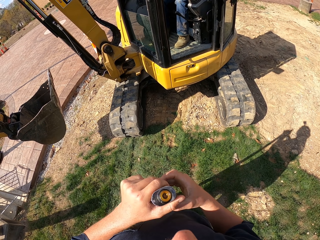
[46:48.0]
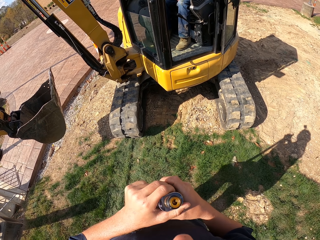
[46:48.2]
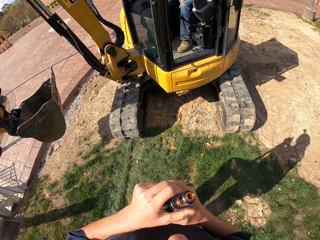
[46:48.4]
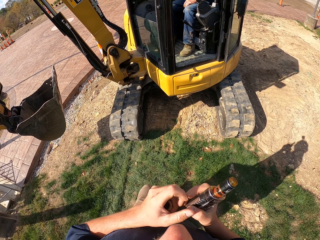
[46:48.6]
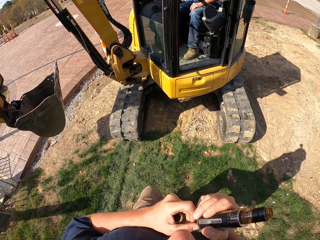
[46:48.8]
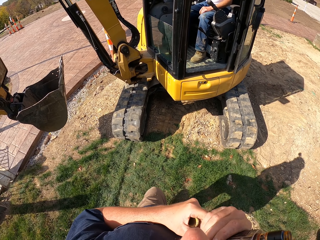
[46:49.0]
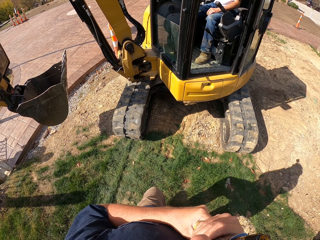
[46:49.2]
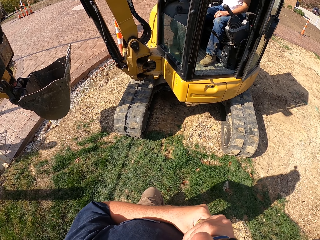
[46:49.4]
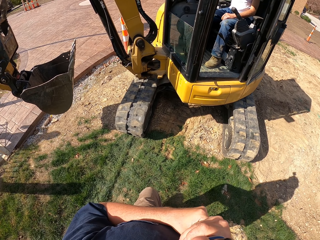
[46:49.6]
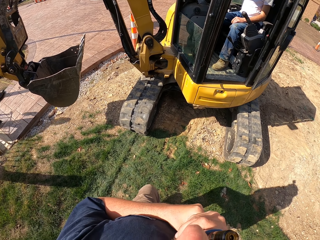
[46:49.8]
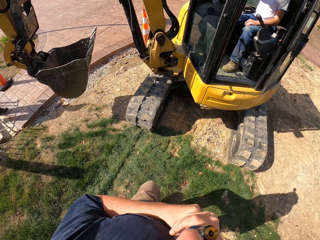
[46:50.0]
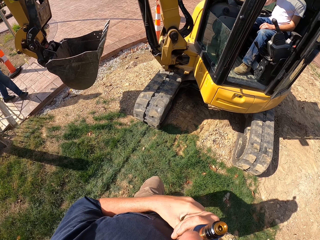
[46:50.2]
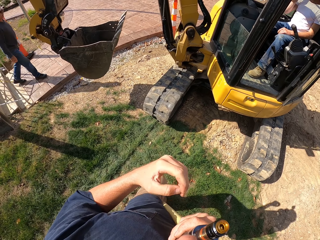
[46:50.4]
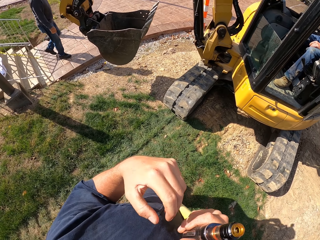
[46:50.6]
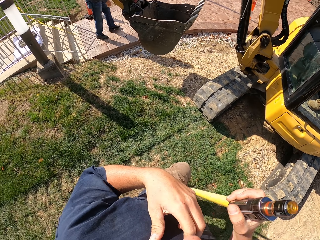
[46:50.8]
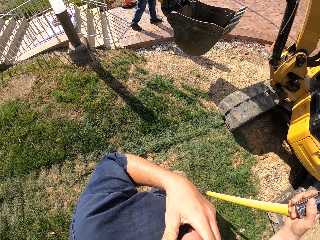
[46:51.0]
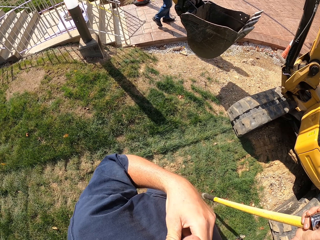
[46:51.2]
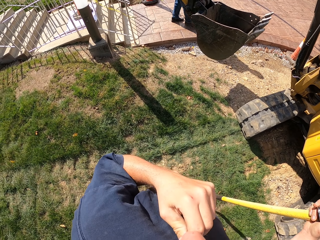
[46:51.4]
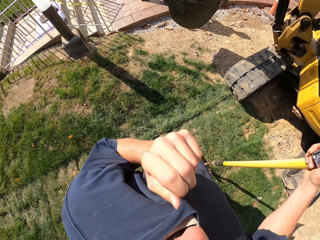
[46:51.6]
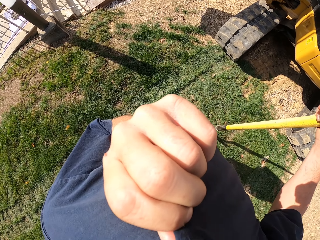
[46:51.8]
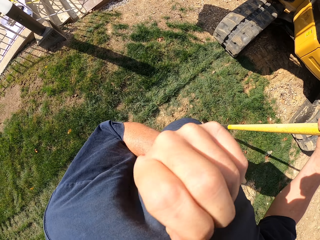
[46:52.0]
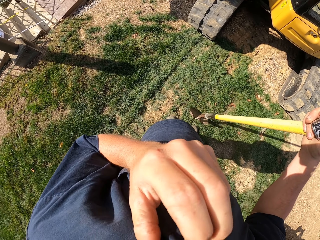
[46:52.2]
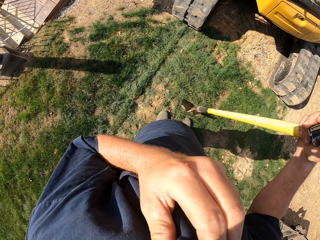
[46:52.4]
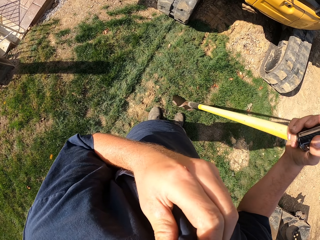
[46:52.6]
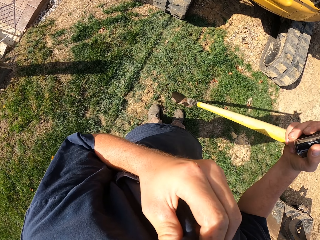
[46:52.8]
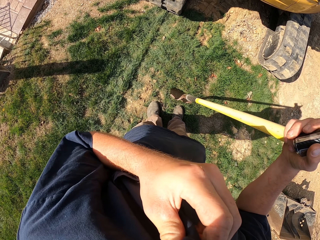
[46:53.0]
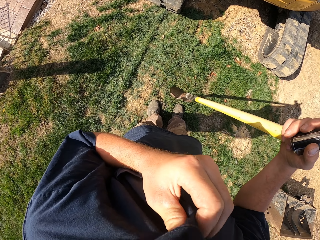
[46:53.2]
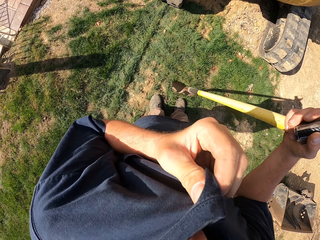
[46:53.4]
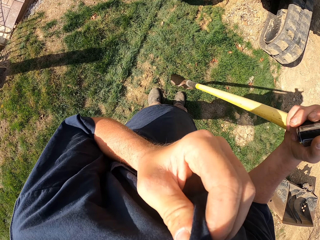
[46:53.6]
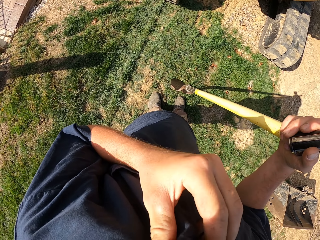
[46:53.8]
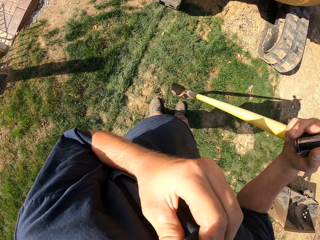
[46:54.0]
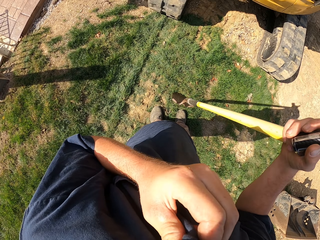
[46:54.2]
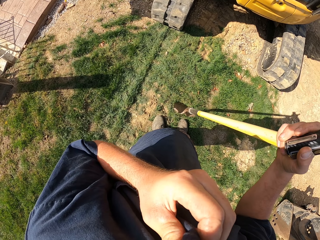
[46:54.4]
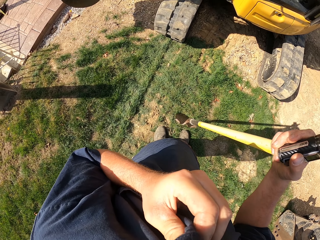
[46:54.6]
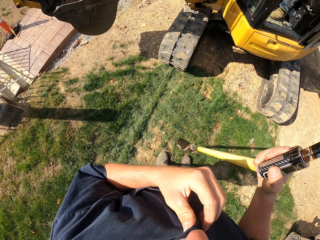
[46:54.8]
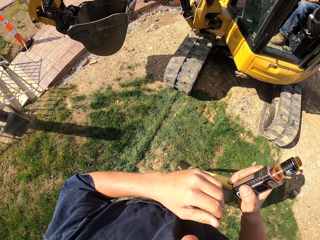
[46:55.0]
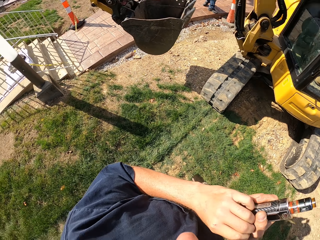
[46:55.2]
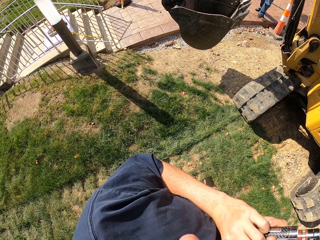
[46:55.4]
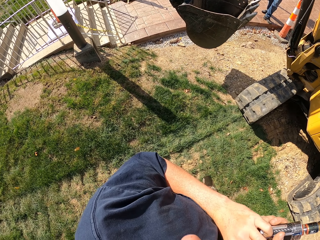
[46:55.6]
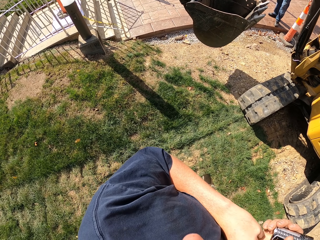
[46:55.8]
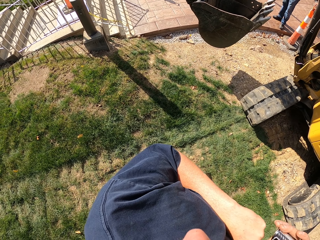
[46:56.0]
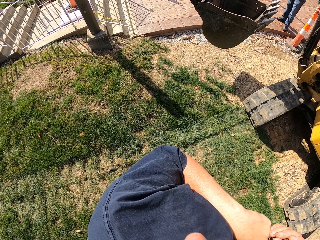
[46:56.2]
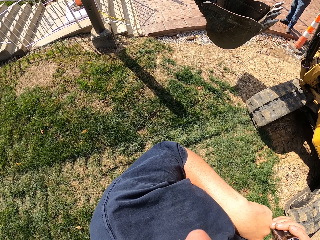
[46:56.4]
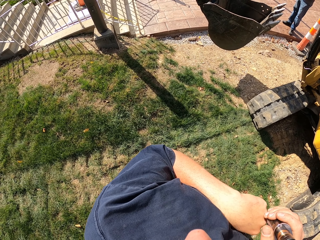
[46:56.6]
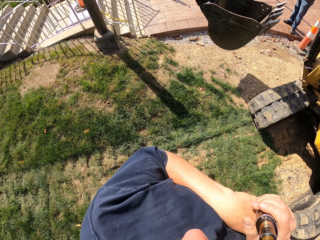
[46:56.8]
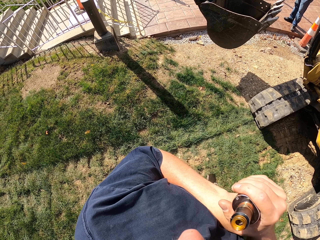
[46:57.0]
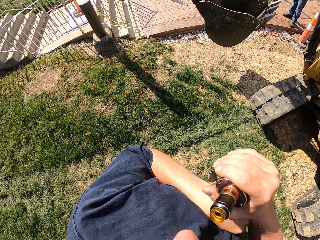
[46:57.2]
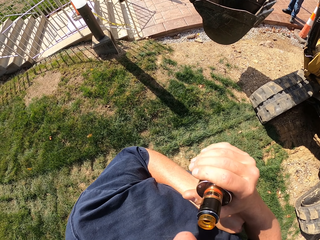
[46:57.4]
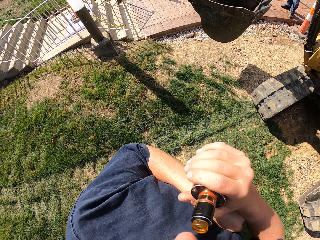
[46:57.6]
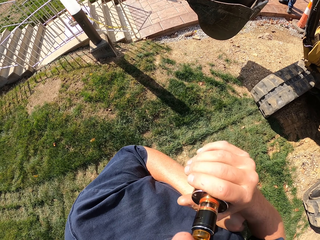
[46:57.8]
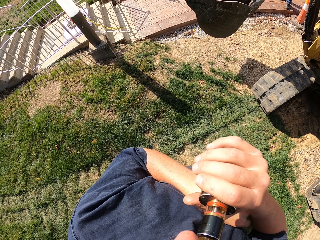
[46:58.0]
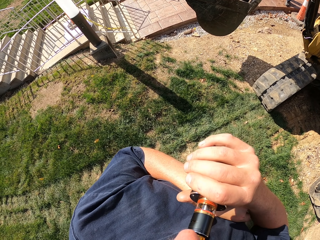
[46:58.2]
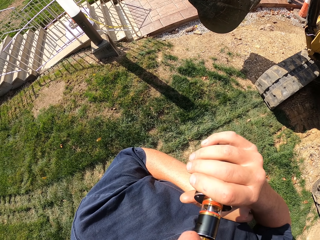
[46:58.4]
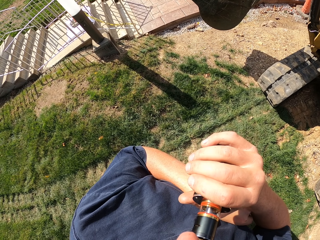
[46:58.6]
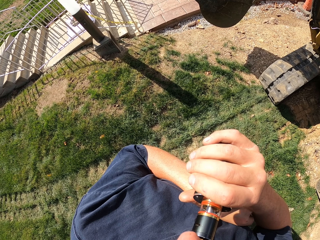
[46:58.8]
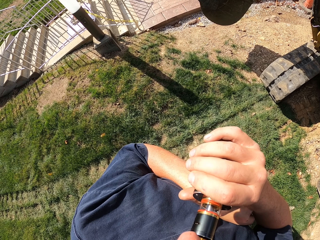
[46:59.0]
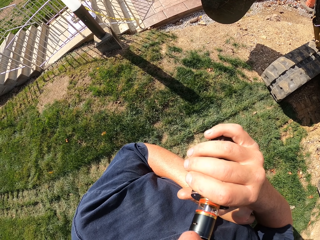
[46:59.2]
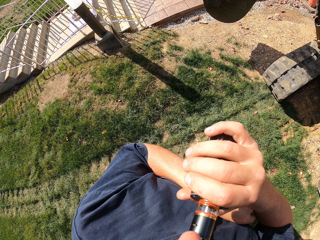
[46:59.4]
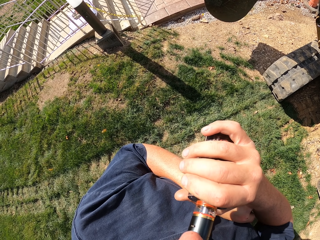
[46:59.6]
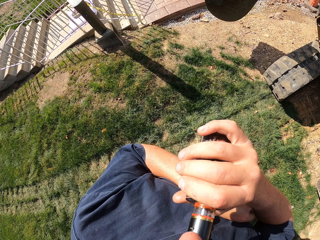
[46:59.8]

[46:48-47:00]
The camera wearer shifts a vaping bottle to the right hand. He holds a shovel on the ground. He wipes his face with his top. He holds the shovel on the ground. He smokes the vaping bottle.

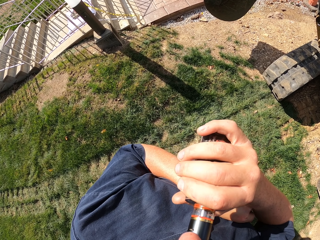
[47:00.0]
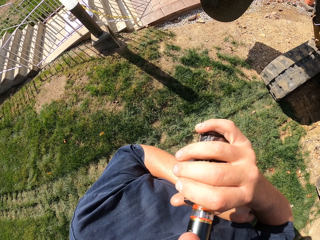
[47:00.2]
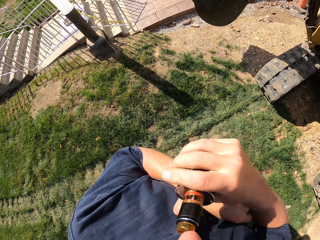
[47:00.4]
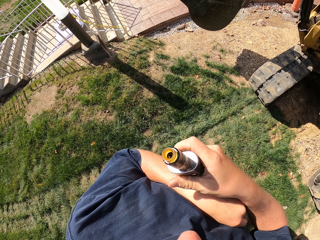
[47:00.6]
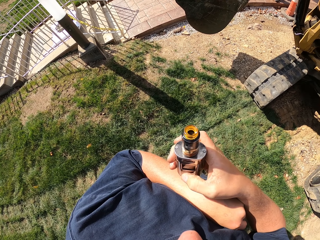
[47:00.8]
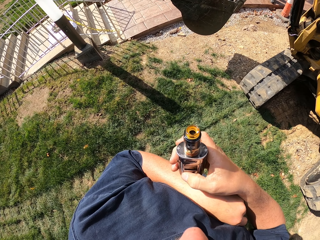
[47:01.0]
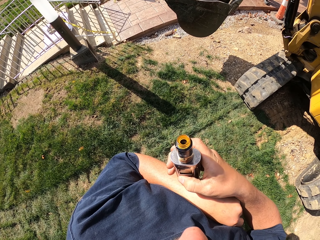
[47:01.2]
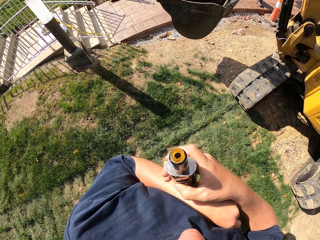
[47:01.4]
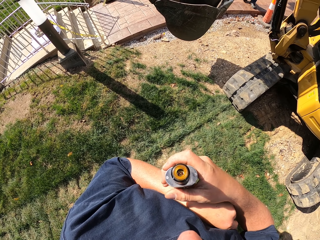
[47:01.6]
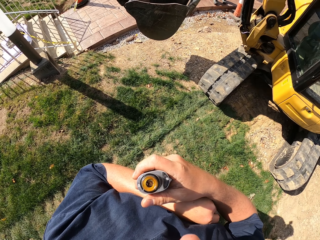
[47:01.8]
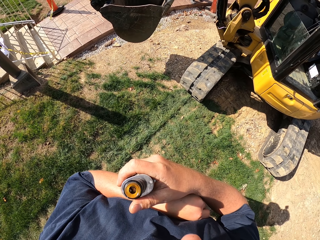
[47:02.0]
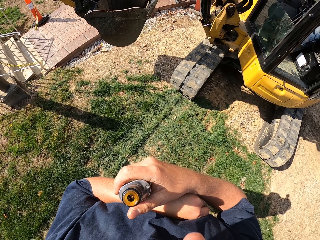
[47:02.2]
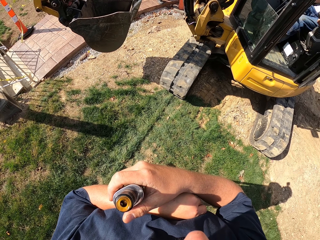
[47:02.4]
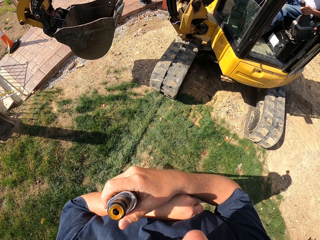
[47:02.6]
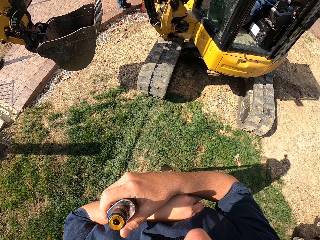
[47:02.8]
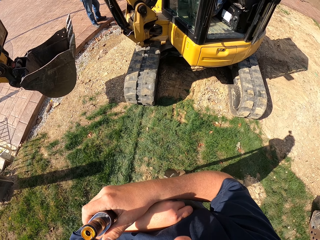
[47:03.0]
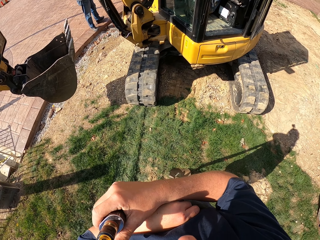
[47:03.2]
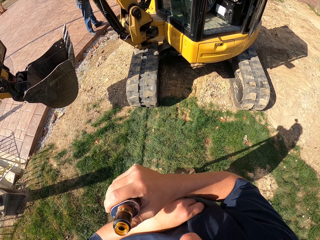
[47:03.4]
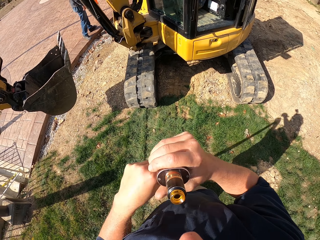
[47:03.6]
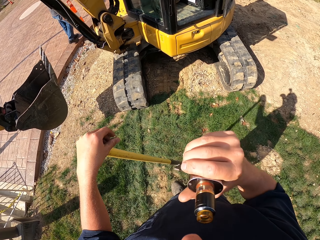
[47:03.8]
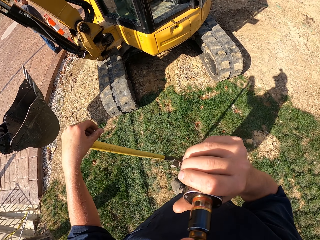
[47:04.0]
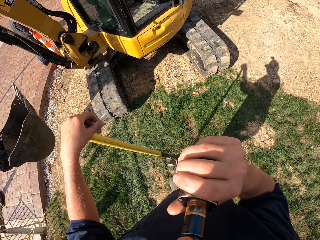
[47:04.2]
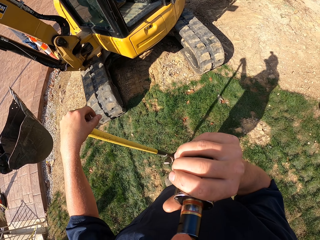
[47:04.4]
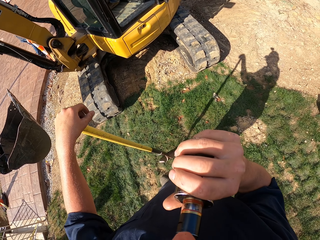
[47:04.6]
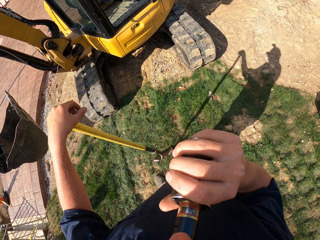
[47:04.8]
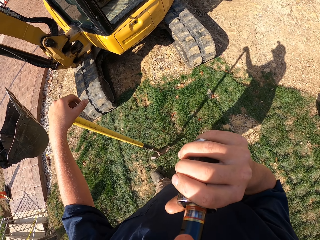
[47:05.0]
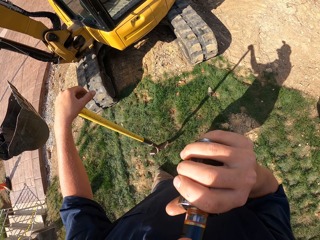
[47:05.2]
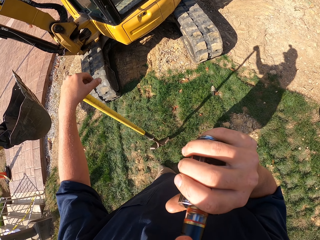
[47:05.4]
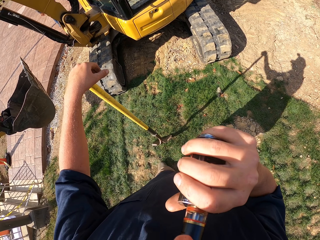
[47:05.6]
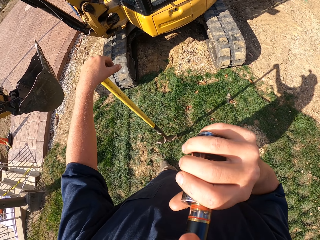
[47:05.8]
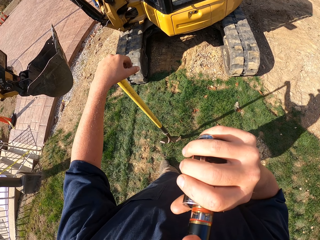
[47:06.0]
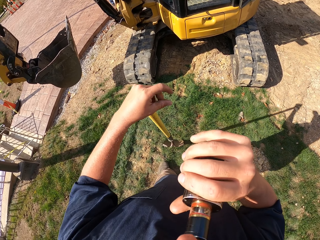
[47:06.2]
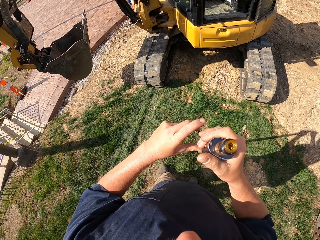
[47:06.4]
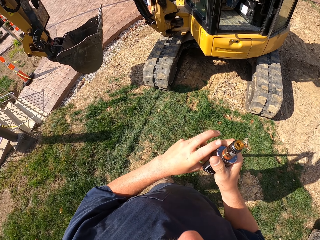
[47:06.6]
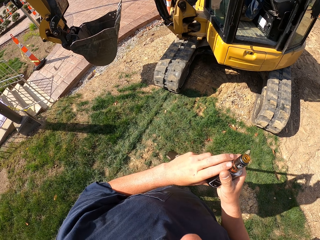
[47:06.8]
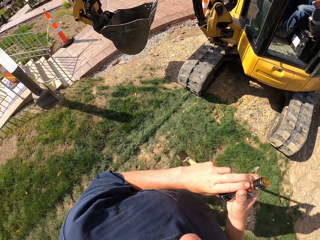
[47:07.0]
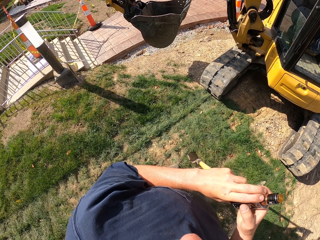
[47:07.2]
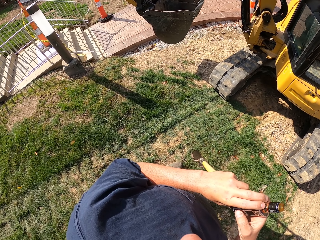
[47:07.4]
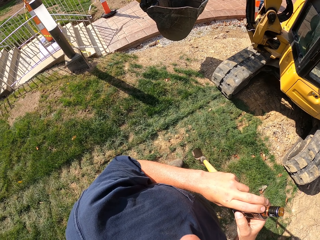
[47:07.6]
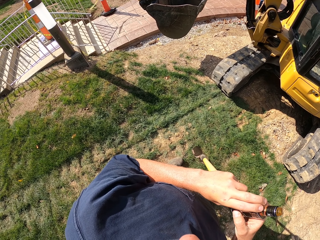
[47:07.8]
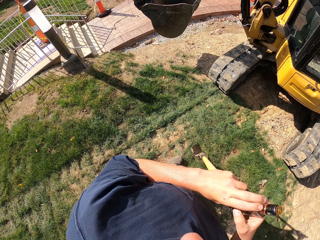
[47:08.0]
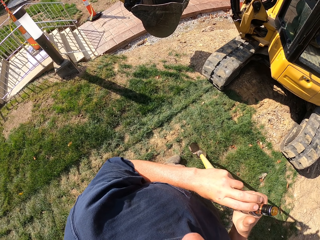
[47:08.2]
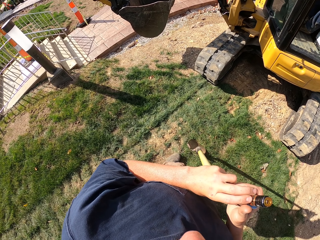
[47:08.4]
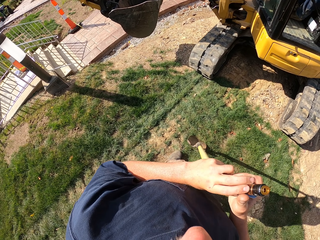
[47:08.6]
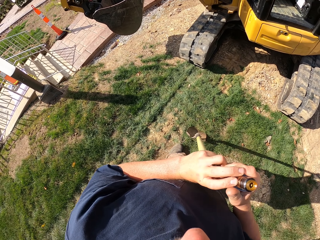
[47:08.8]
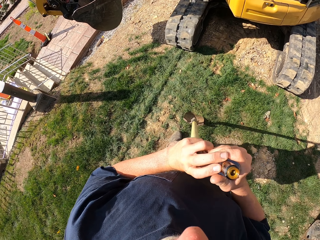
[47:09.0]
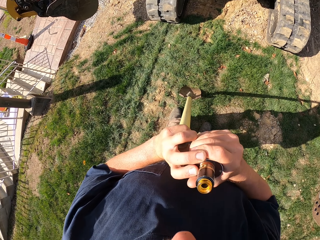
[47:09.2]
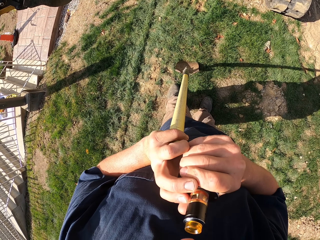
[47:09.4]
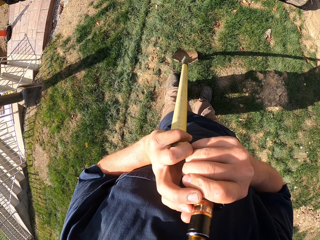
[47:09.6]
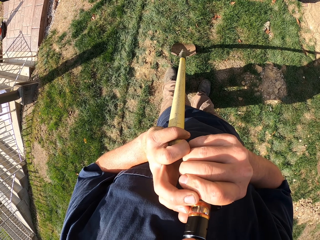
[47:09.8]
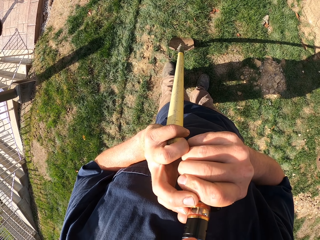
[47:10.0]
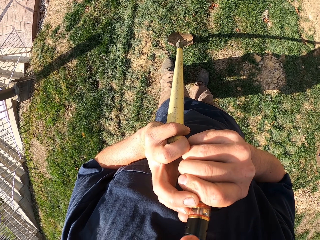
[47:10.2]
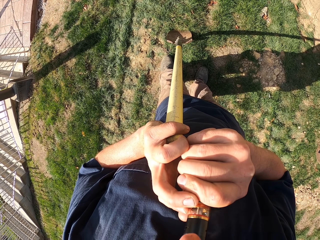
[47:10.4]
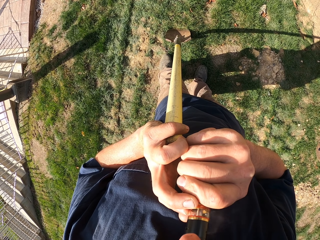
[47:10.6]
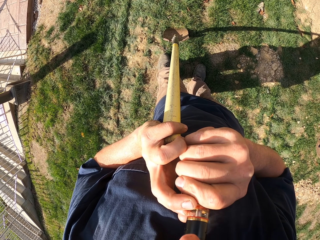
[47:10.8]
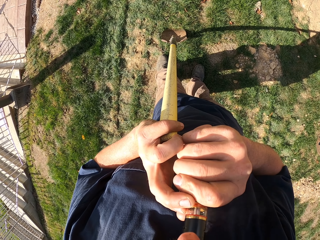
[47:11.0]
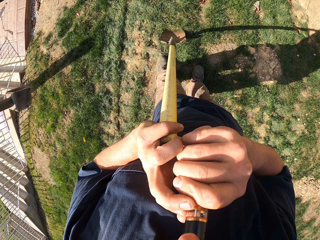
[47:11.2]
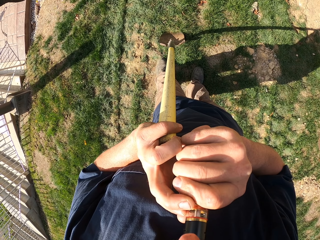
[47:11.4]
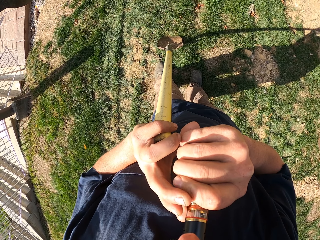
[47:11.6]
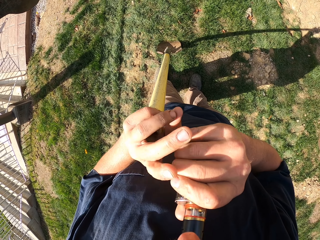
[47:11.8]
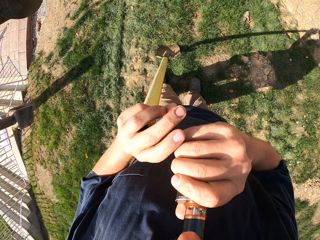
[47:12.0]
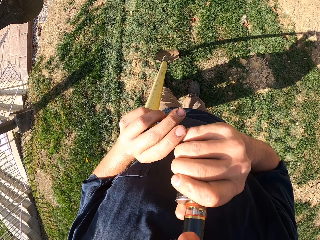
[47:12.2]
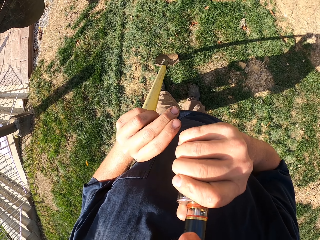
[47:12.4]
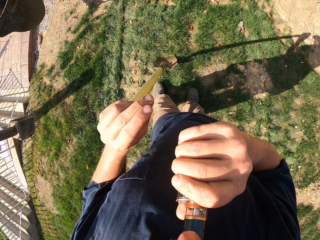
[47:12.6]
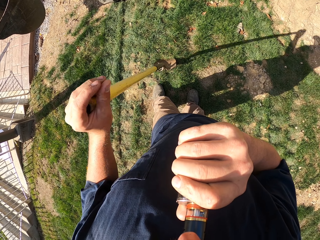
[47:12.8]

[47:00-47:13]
The camera wearer drops the bottle from the mouth. They stare round on the compound. They smoke the vaping bottle. They drop the bottle from the mouth. They stare on the compound. They smoke the vaping bottle.
